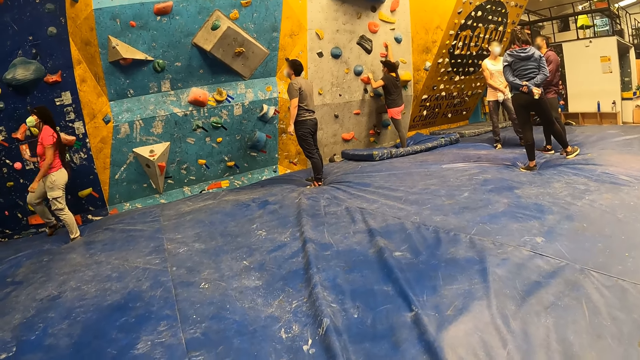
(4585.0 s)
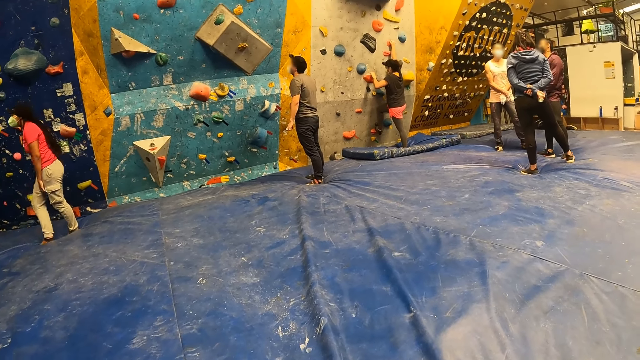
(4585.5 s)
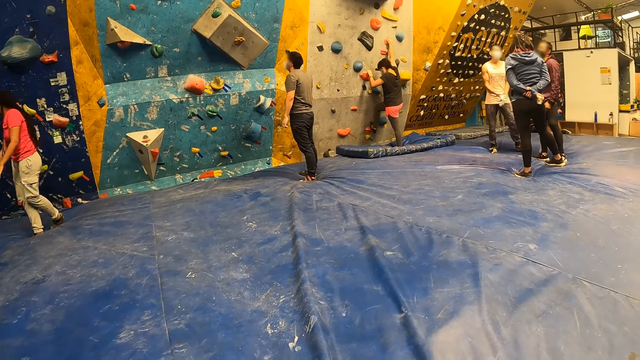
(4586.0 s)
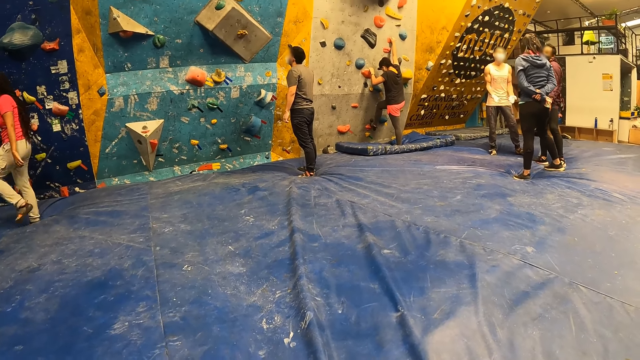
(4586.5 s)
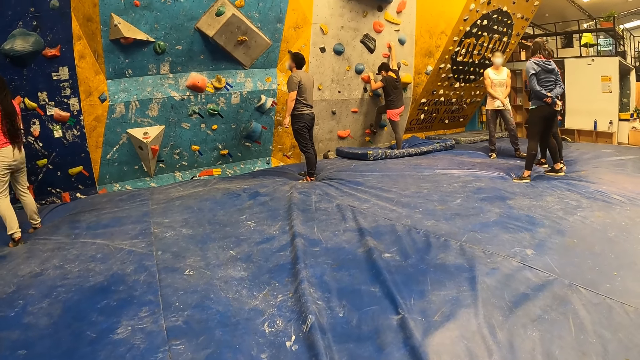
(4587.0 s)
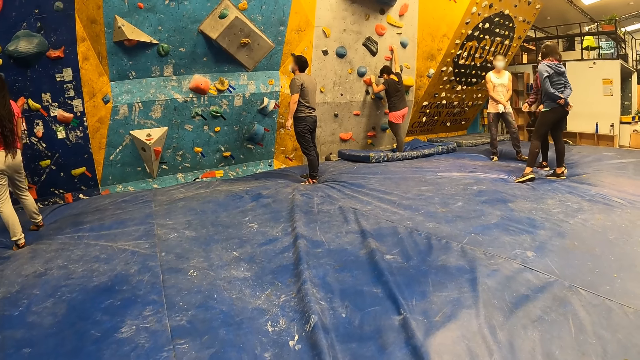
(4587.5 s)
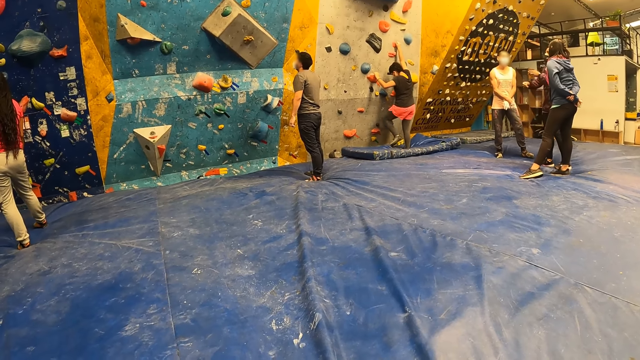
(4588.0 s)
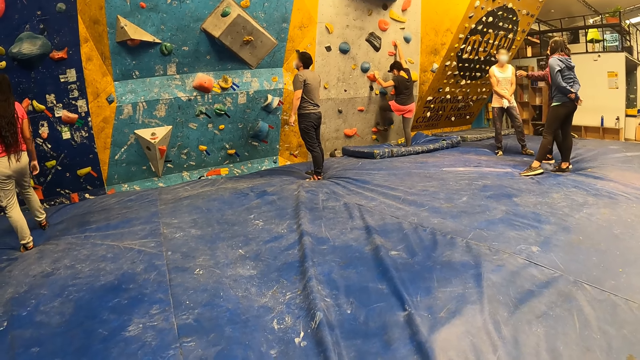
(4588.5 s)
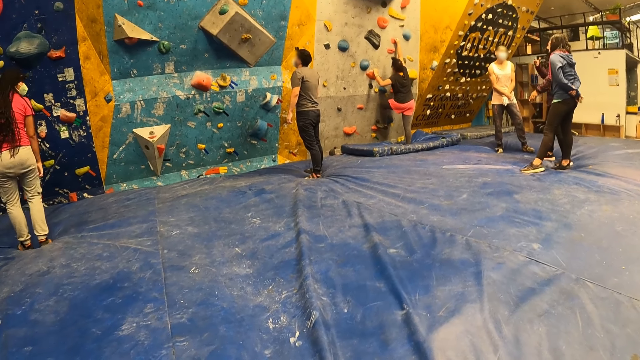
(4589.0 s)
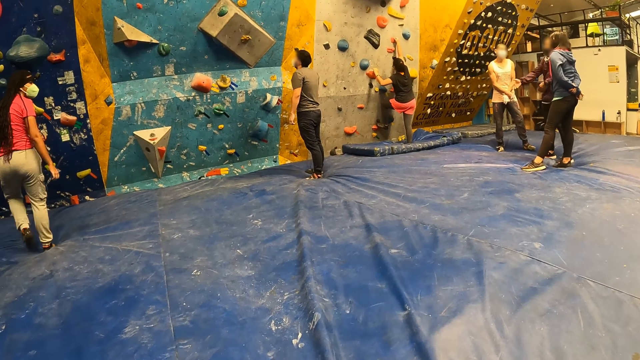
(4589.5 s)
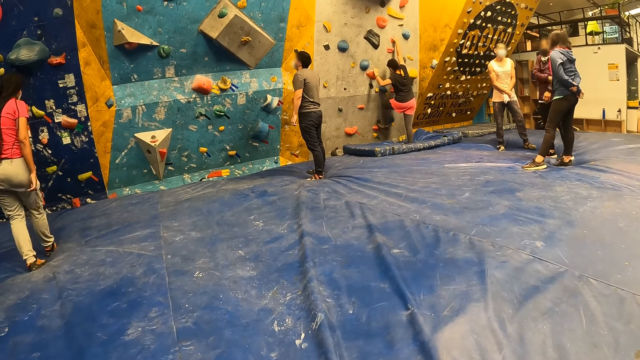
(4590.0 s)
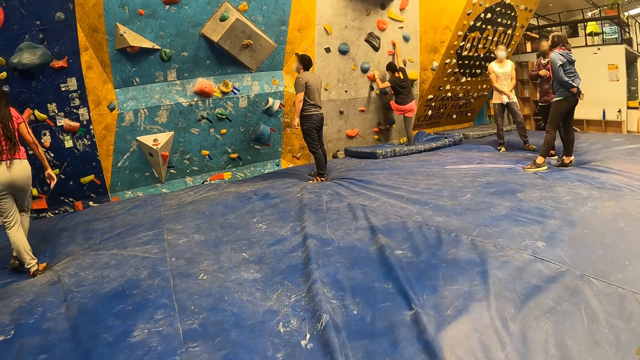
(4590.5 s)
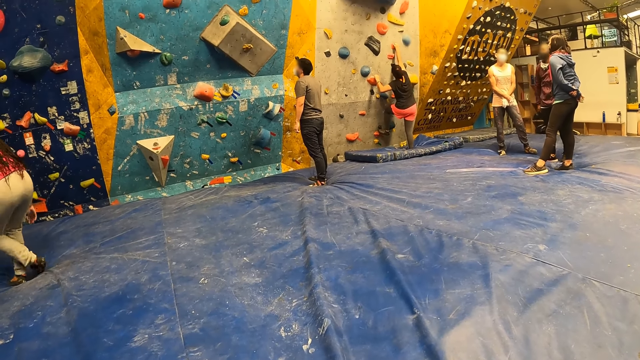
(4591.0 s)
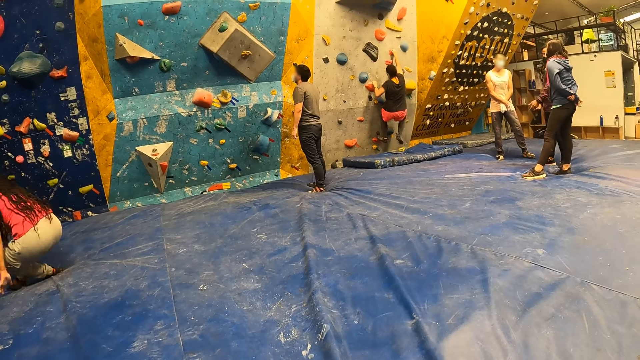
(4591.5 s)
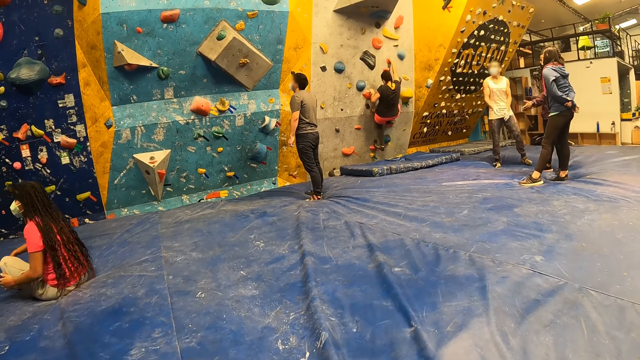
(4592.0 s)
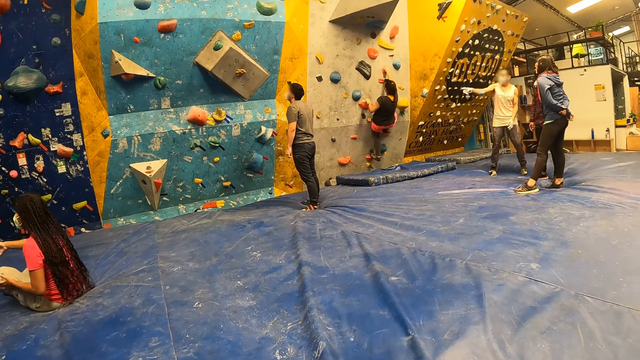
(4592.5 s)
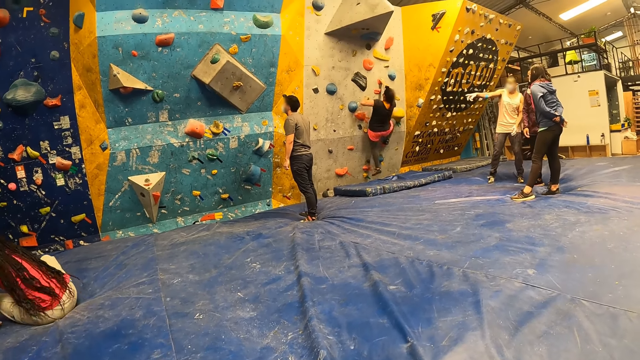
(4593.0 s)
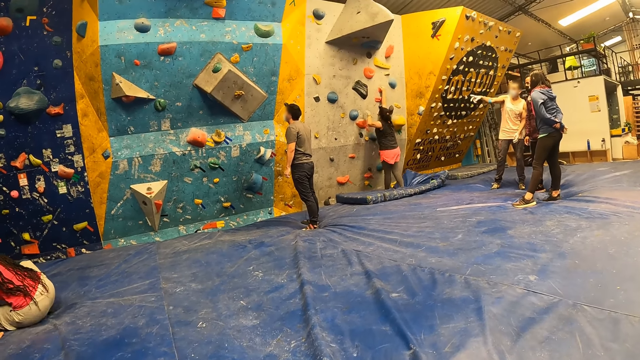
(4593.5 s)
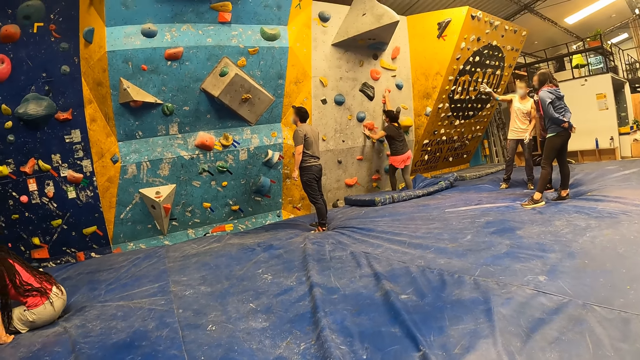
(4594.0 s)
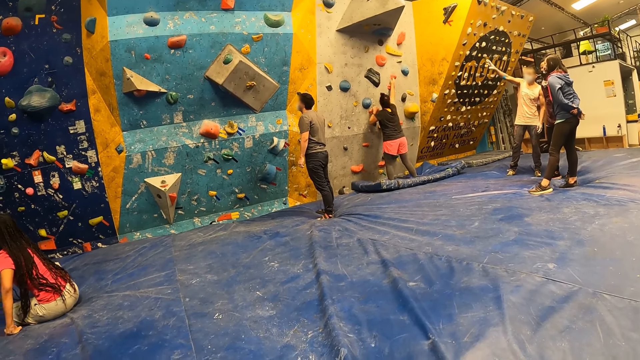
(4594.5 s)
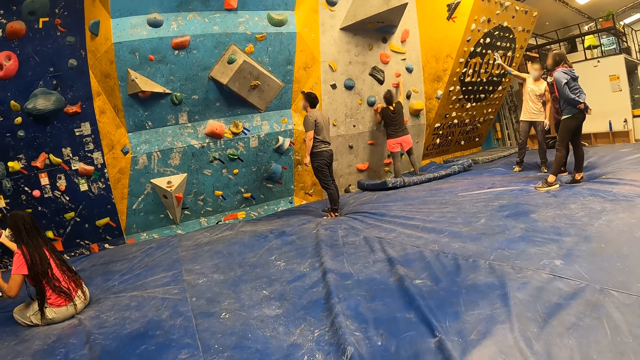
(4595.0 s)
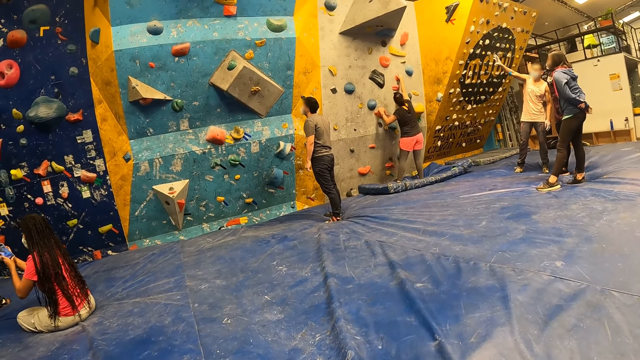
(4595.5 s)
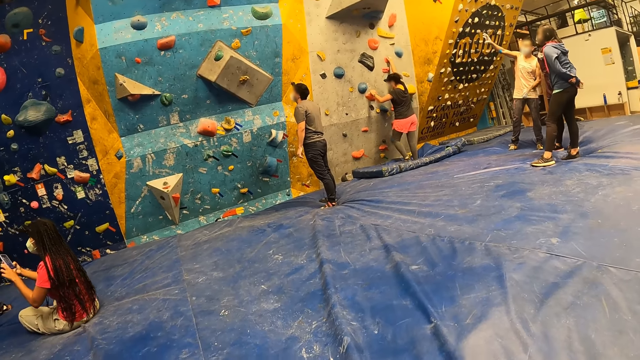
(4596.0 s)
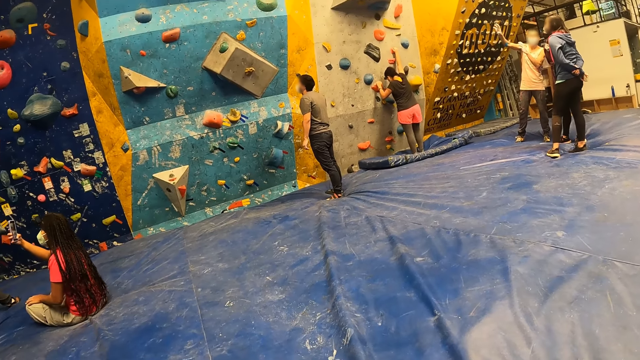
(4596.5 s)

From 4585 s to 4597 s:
The first woman sits on the crash pad. The other woman climbs on the bouldering wall and drops from the bouldering wall.

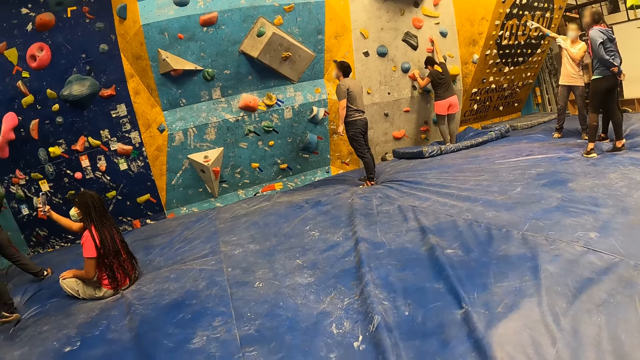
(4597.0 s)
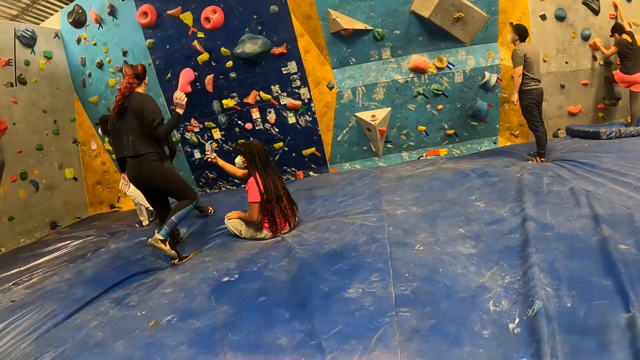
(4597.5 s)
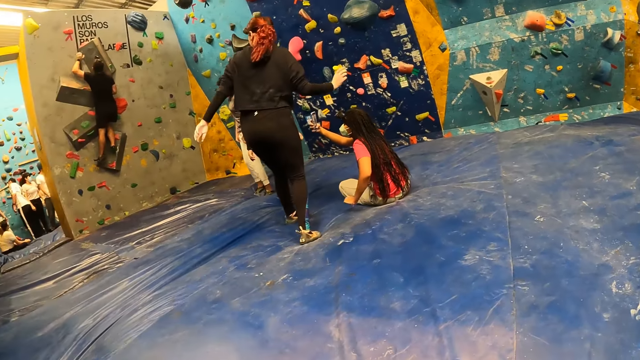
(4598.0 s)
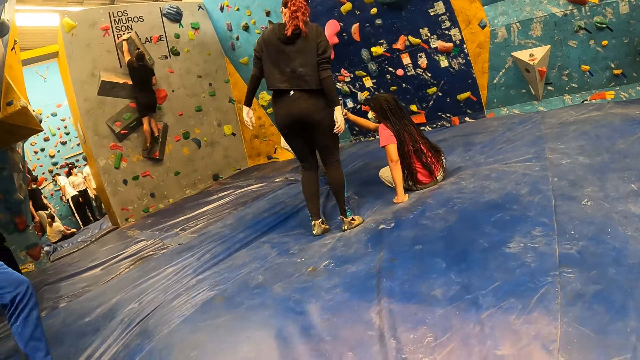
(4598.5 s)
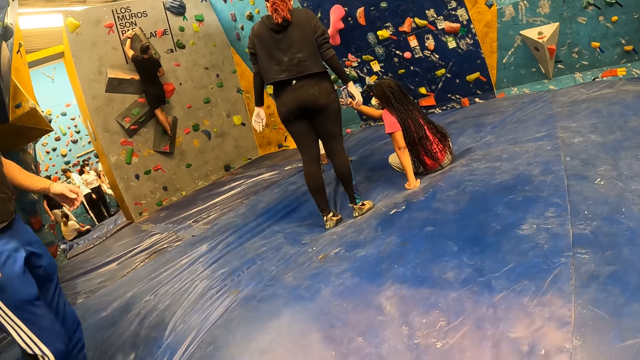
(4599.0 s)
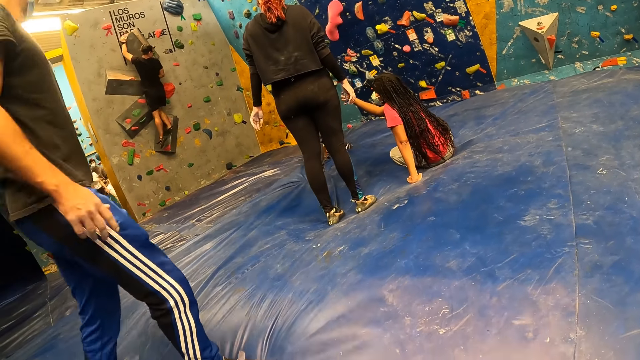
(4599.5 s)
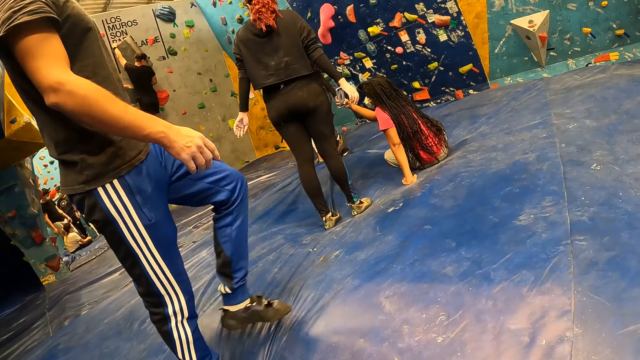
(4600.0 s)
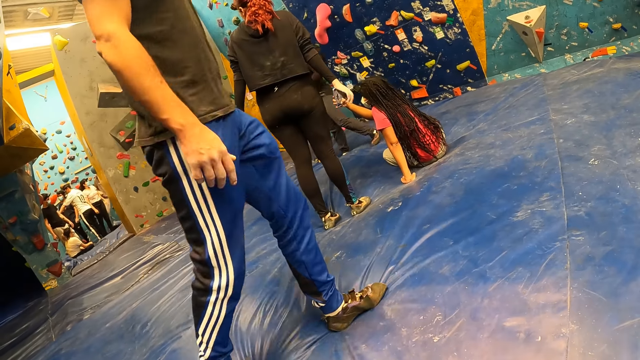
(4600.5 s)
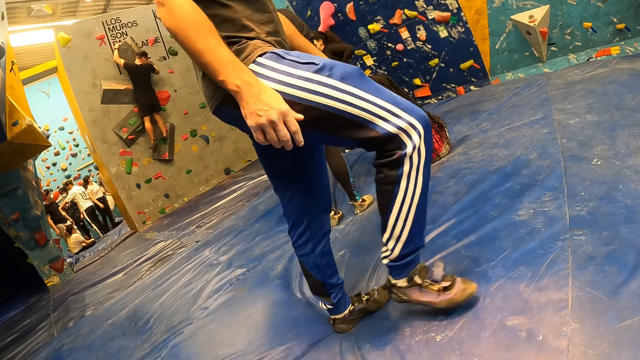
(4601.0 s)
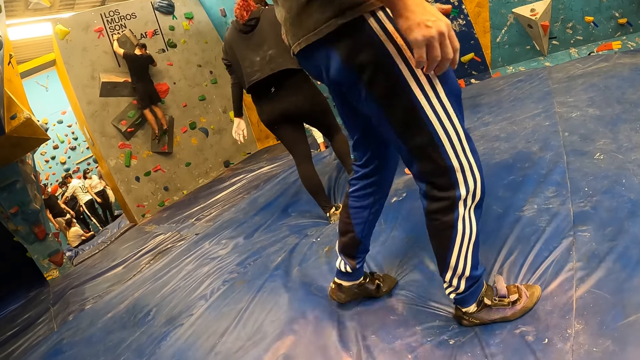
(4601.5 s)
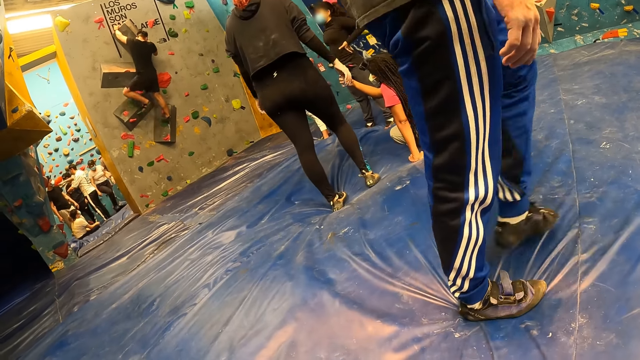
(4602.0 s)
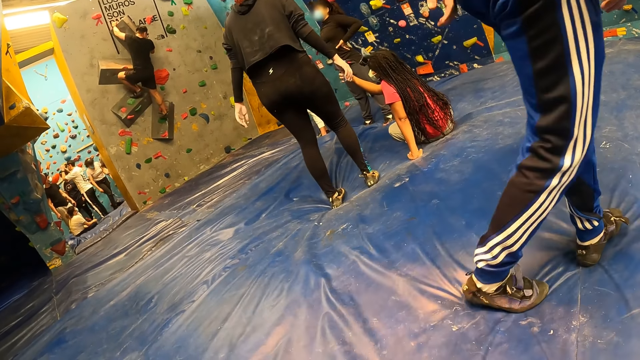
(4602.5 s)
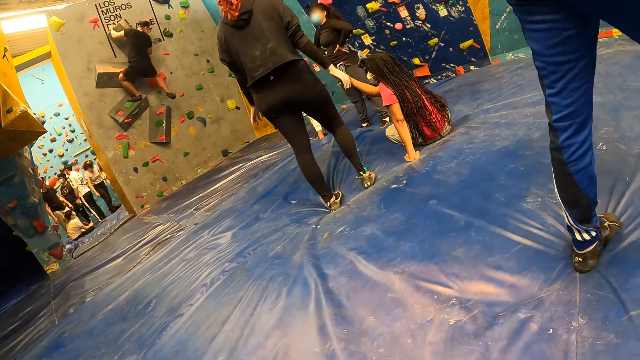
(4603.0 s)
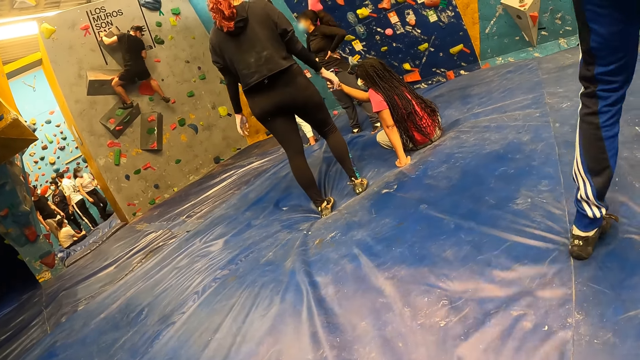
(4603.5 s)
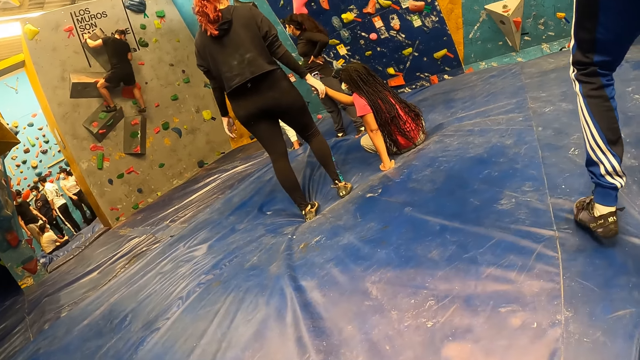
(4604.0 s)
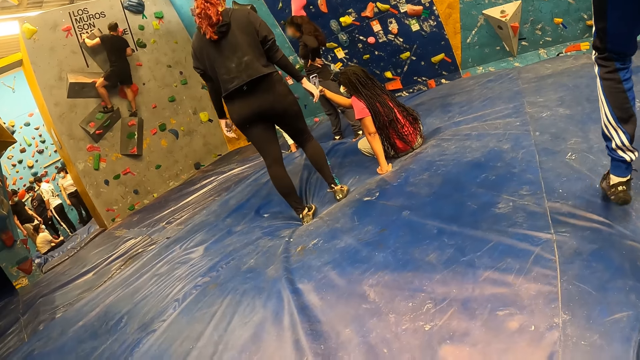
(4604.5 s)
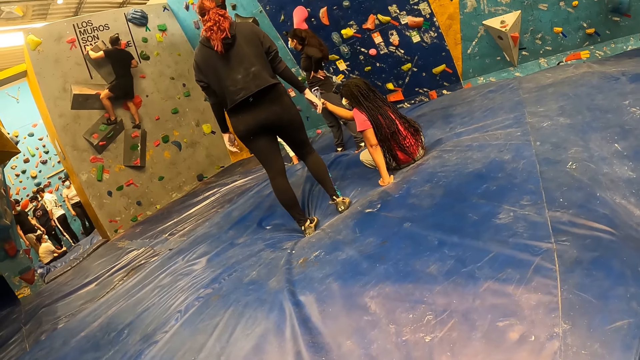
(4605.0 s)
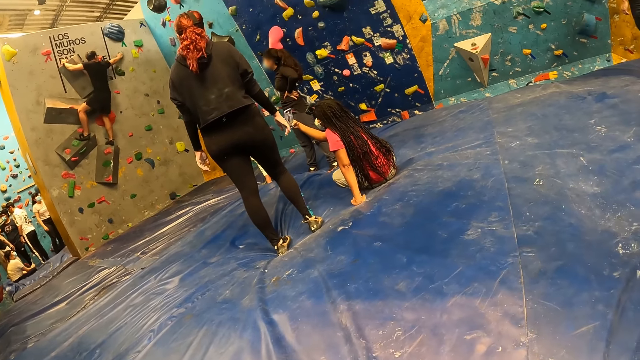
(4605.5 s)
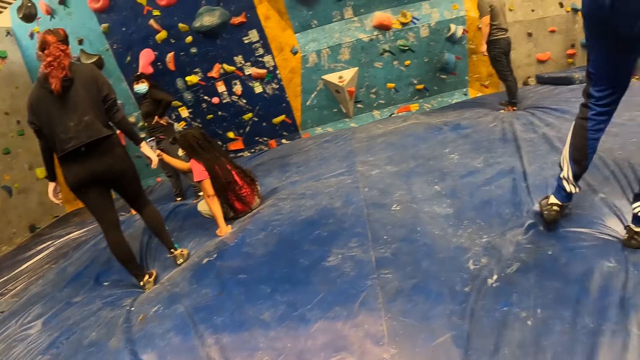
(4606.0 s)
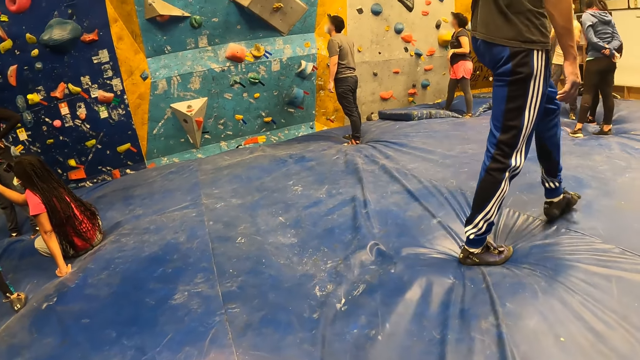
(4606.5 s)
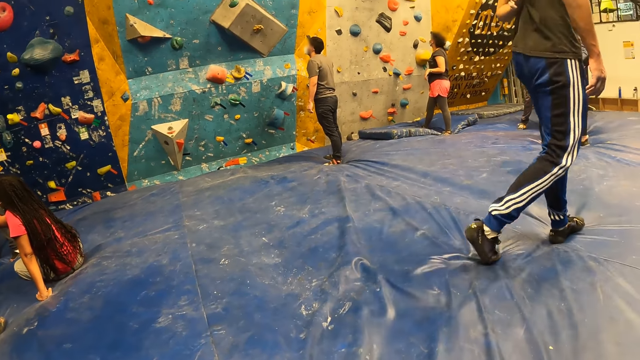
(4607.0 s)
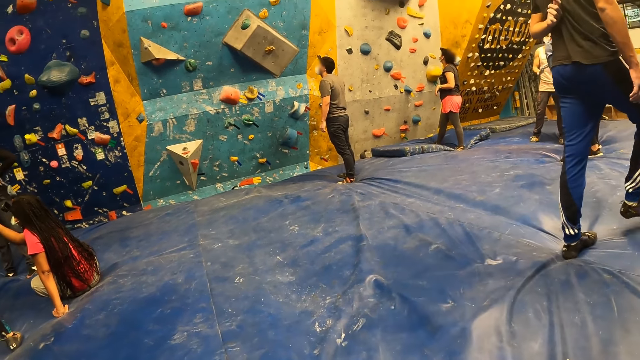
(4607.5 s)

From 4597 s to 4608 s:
Another man climbs on the bouldering wall with both hands.
